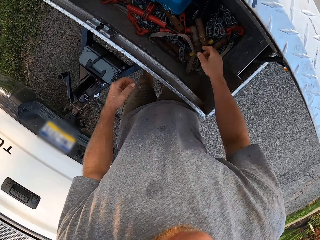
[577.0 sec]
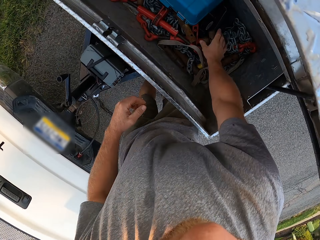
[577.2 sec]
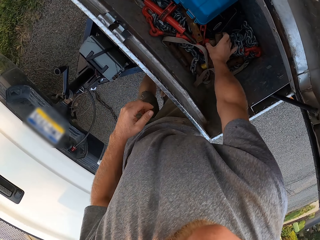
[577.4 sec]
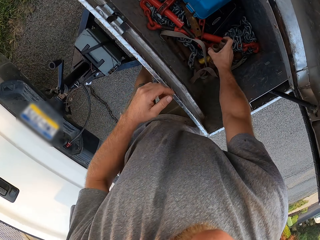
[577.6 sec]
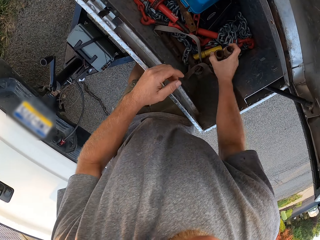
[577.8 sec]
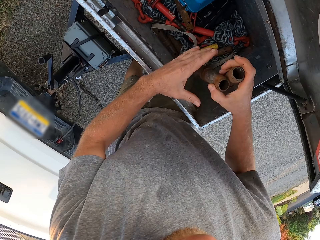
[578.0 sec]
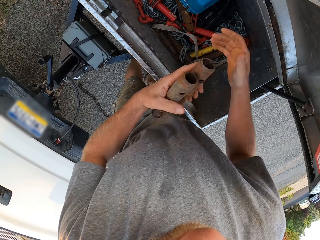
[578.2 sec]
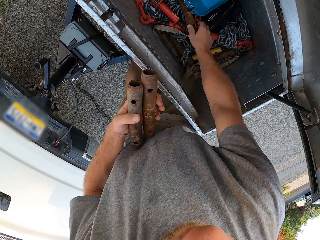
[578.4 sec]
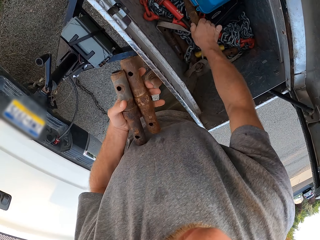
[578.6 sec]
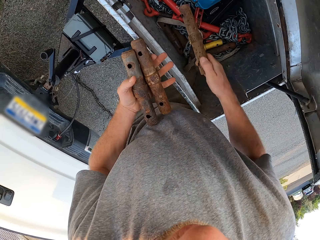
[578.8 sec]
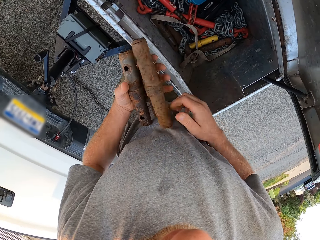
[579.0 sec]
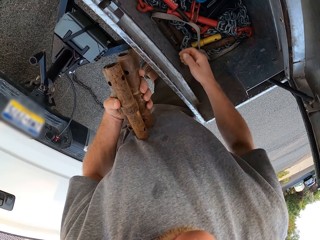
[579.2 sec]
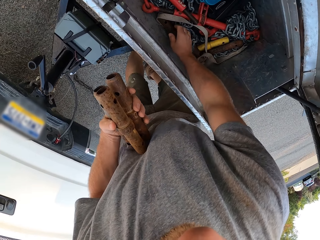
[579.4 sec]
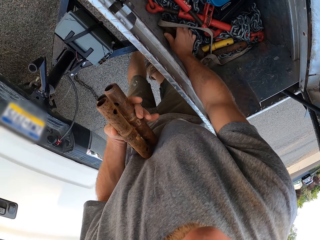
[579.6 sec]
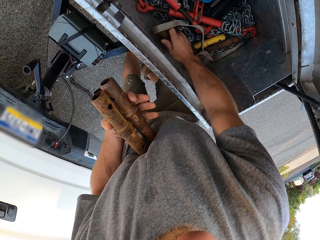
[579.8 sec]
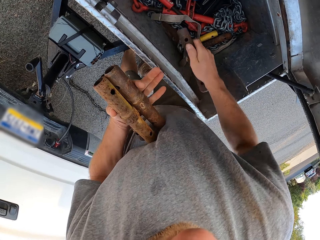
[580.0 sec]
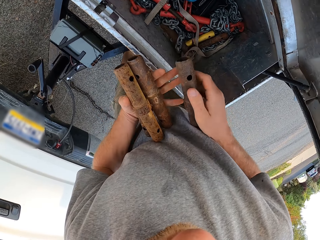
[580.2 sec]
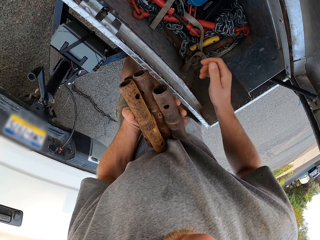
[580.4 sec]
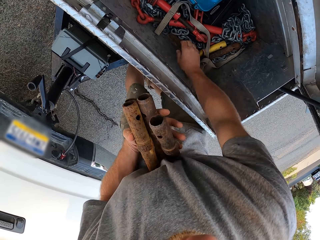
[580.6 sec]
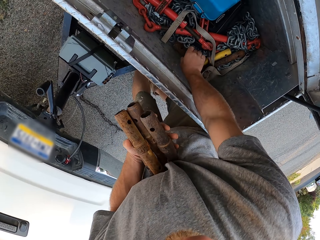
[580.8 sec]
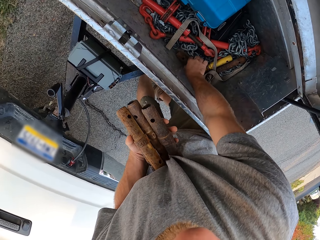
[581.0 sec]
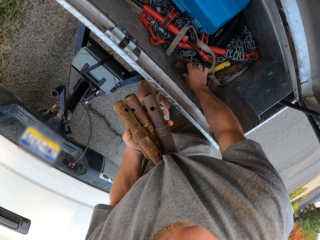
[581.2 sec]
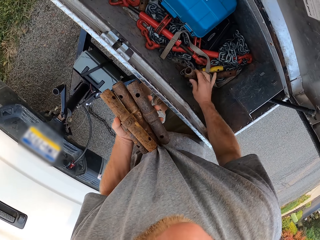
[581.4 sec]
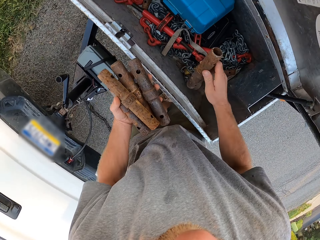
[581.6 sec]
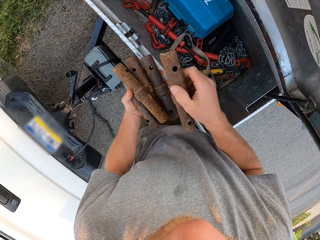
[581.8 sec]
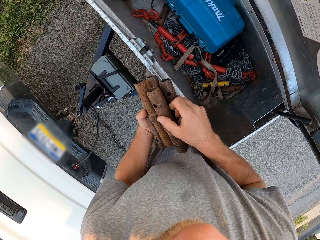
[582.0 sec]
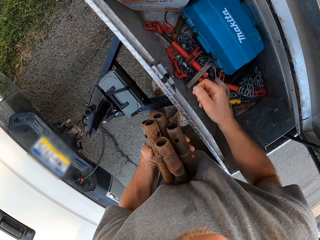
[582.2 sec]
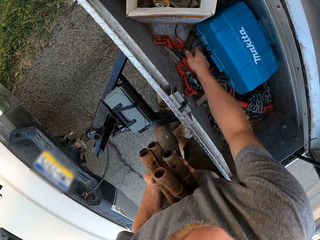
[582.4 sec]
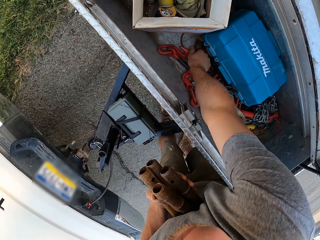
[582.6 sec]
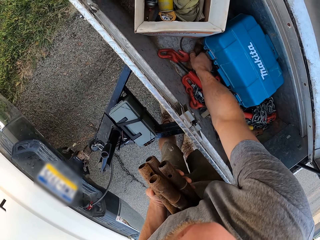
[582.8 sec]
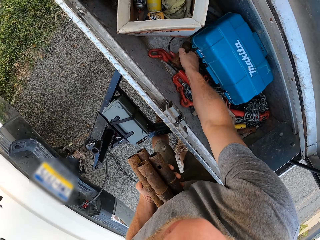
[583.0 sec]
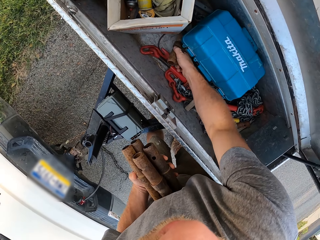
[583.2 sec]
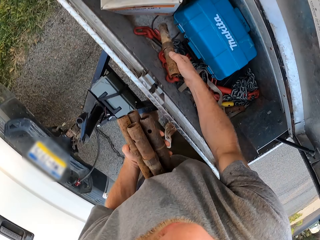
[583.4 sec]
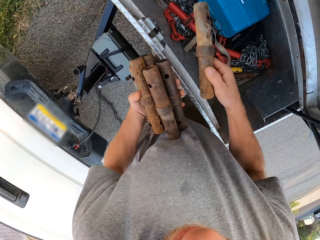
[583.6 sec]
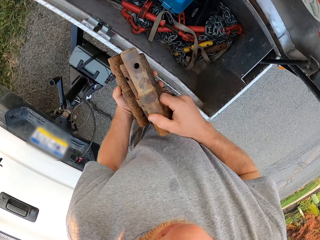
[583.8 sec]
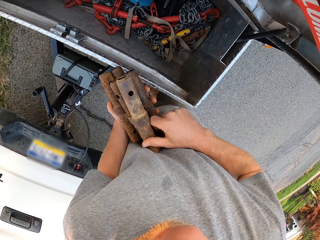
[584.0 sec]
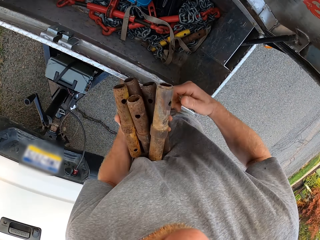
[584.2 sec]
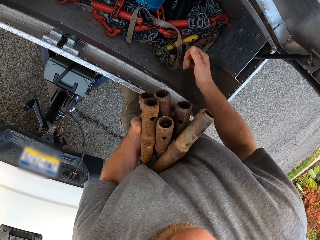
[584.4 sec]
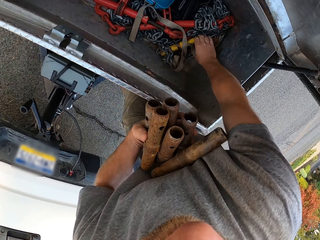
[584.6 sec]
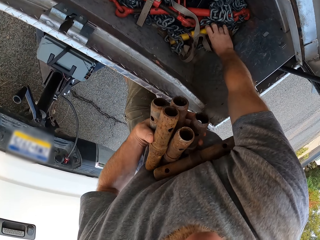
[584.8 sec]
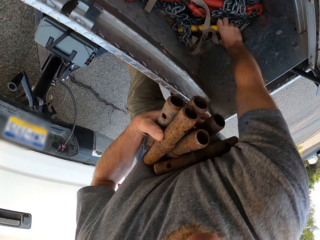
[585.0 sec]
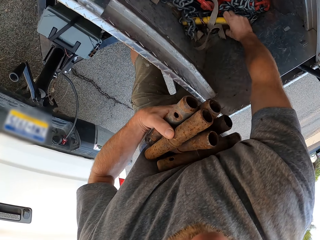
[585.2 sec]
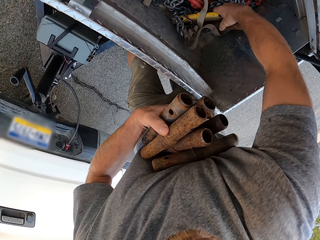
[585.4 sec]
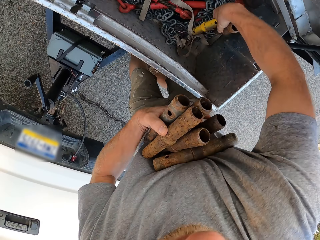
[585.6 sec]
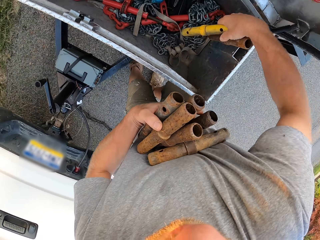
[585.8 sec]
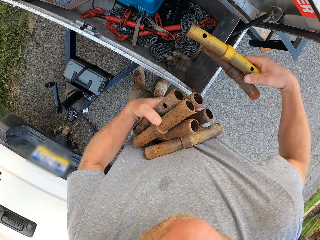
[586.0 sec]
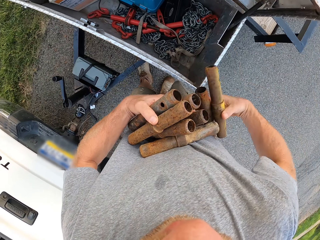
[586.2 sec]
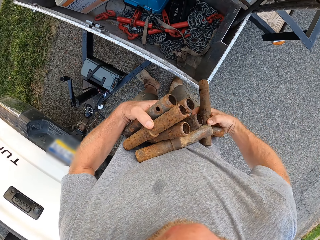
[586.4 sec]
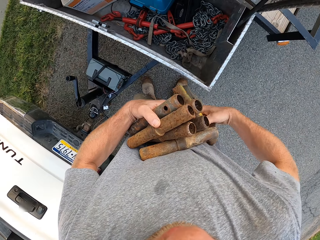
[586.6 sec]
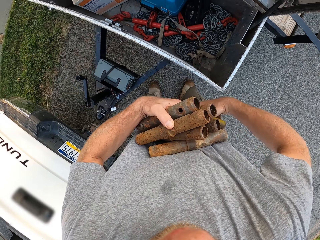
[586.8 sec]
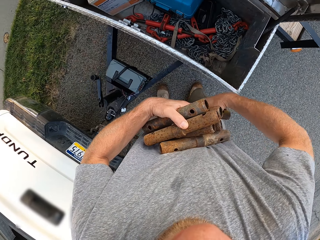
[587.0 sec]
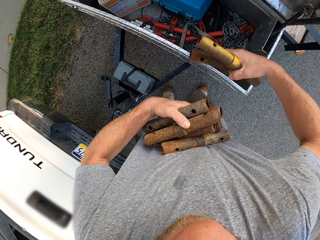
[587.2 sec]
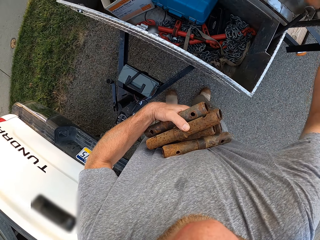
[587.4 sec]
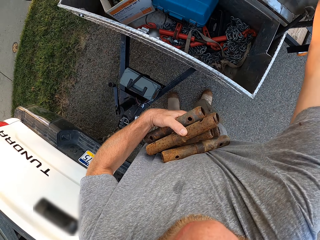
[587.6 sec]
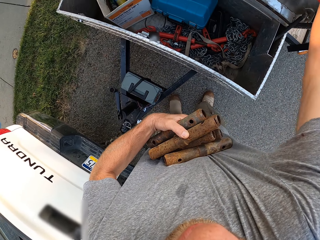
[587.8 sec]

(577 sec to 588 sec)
The camera wearer picks an iron rod from the compartment with his right hand and transfers the iron rod to his left hand. He picks an iron rod from the compartment with his right hand and transfers the iron rod to his left hand. He picks an iron rod from the compartment with his right hand and transfers the iron rod to his left hand. He picks an iron rod from the compartment with his right hand and transfers the iron rod to his left hand. He picks an iron rod from the compartment with his right hand and transfers the iron rod to his left hand. He picks an iron rod from the compartment with his right hand and transfers the iron rod to his left hand.

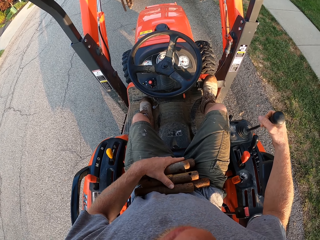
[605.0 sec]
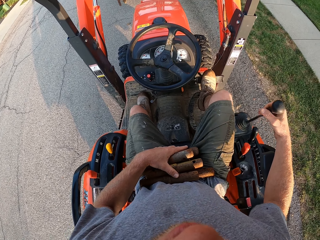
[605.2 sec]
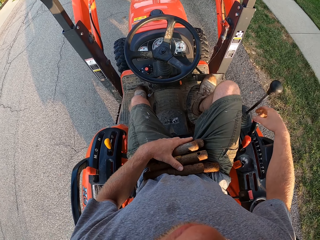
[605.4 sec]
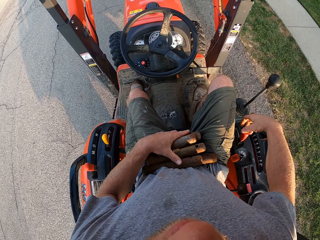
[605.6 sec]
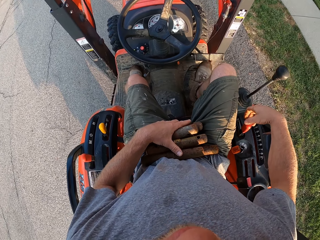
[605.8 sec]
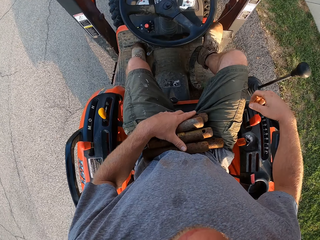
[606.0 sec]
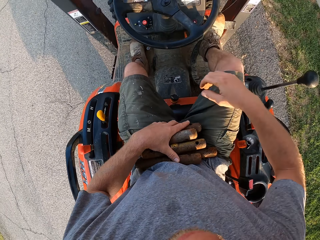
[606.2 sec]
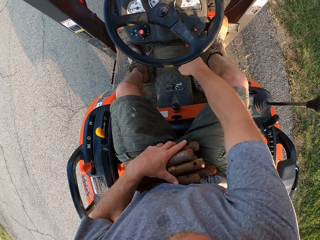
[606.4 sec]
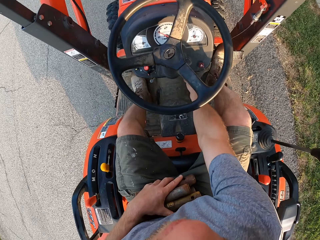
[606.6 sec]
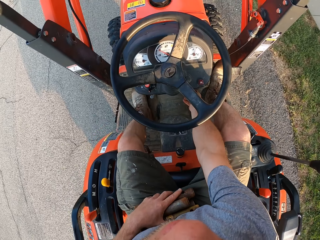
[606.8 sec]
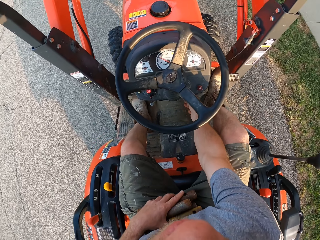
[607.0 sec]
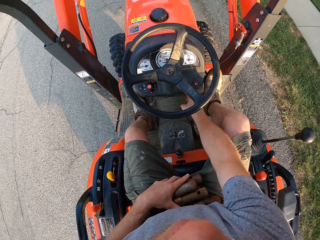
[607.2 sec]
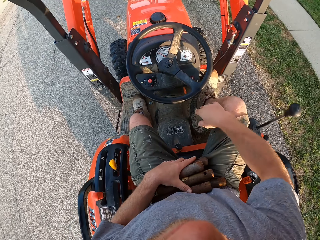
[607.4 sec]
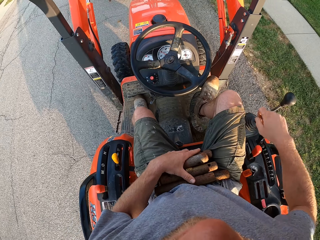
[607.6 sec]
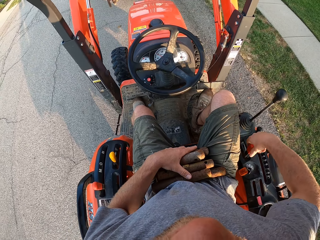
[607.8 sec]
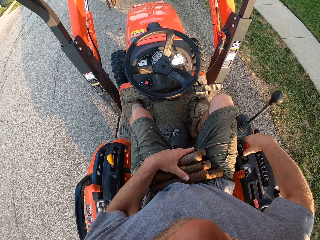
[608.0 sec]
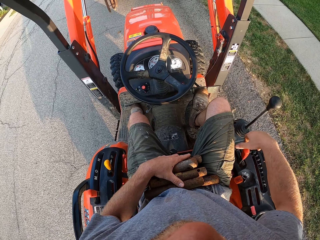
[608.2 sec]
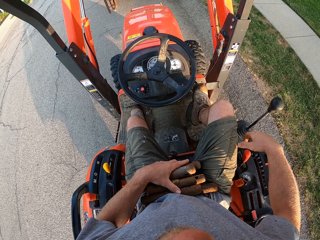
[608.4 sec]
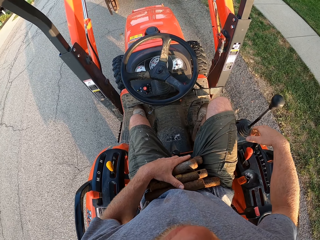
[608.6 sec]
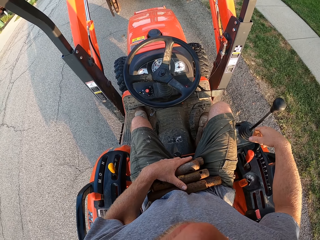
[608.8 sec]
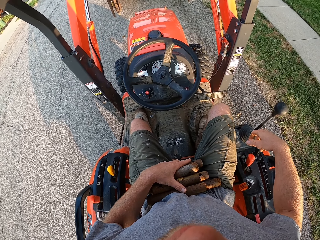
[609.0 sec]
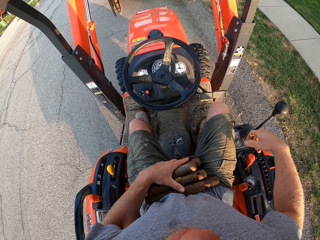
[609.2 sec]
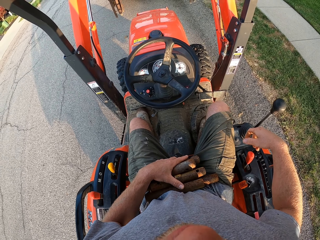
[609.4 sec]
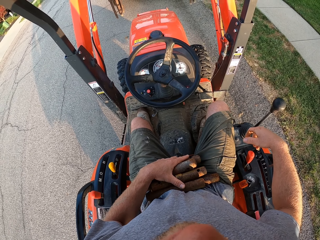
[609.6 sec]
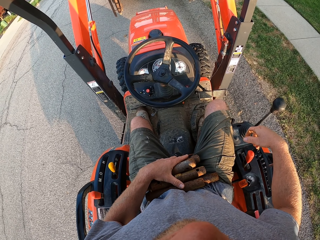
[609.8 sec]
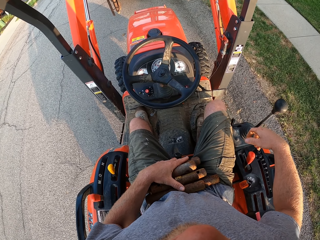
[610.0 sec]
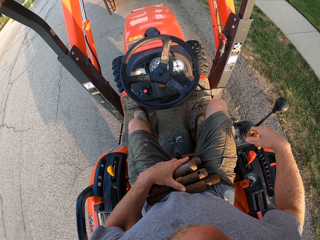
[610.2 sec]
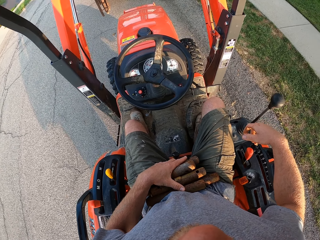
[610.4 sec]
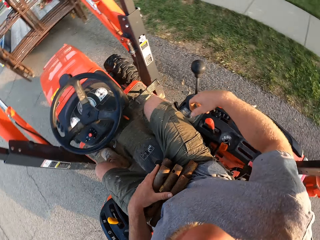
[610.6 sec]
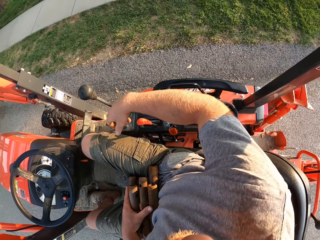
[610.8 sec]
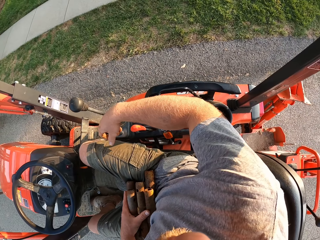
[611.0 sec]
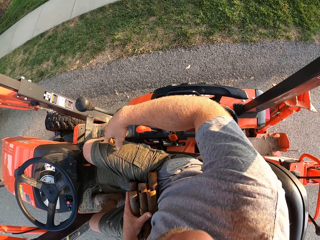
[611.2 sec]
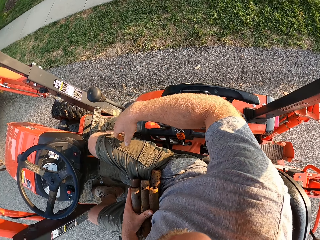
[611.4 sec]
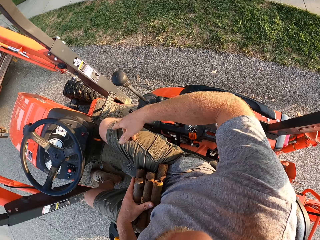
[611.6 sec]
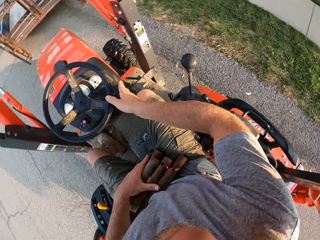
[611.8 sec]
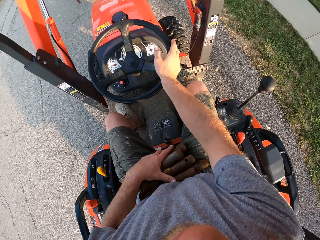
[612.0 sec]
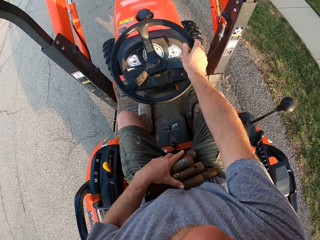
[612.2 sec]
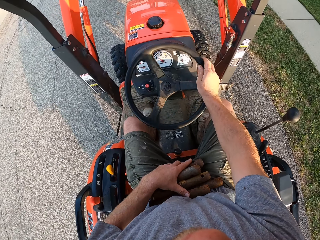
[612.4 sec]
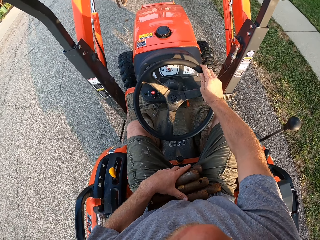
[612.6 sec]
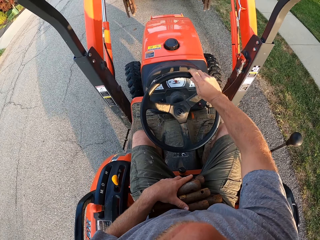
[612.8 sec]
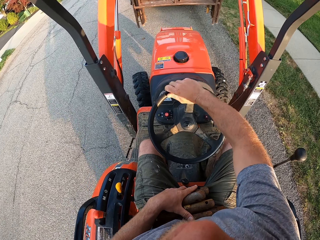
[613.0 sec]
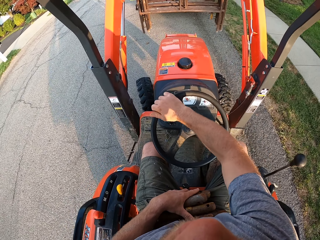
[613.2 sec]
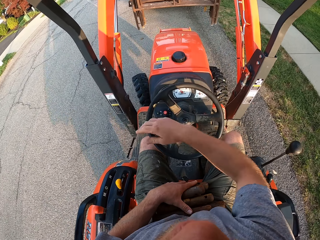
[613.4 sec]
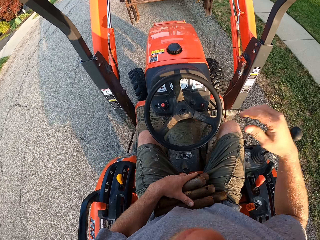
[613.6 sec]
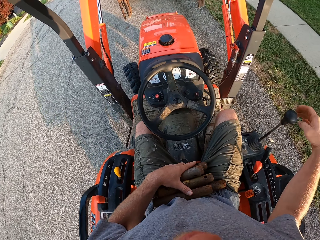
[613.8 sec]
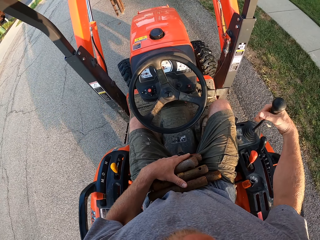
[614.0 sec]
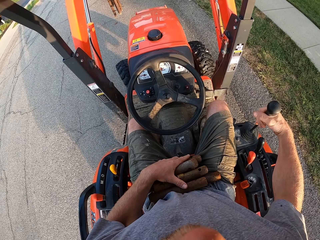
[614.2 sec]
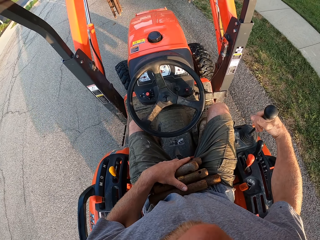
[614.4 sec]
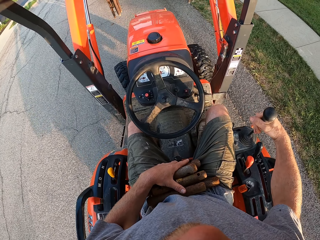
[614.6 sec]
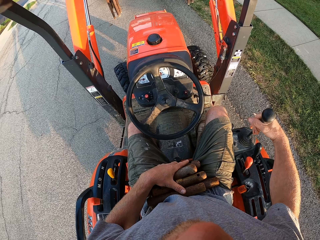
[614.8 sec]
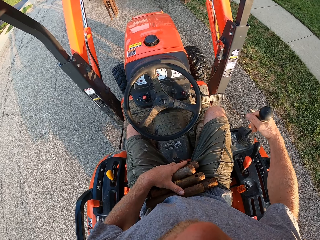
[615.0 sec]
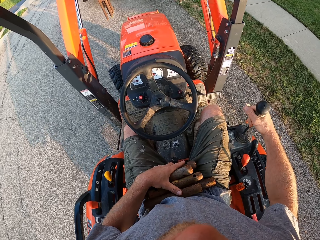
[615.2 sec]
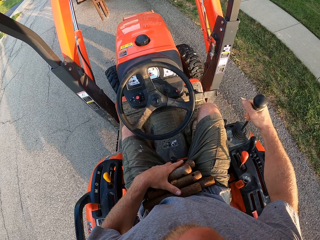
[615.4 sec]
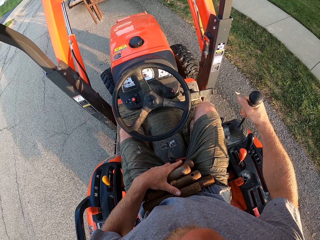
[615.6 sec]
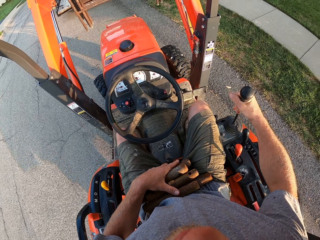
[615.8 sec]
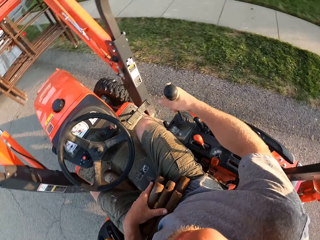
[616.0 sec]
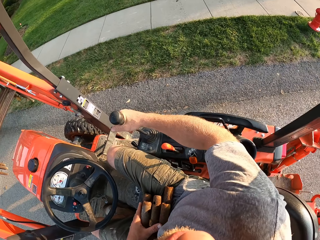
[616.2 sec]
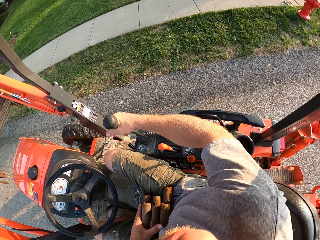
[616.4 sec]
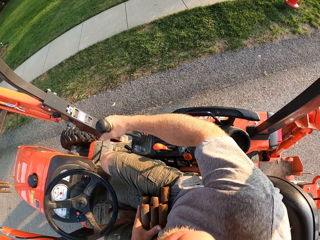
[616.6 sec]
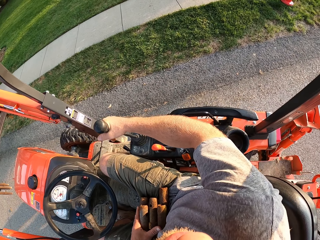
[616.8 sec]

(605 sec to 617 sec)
The camera wearer starts the tractor. He presses a button on the forklift with his right hand, pushes a lever on the forklift with his right hand, and rides the forklift on the tarred road. He stirs the steering wheel.
